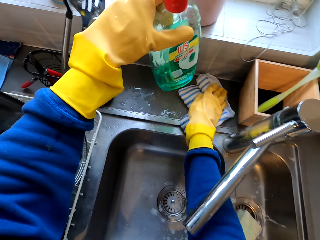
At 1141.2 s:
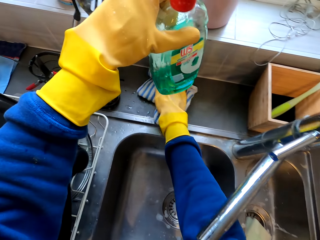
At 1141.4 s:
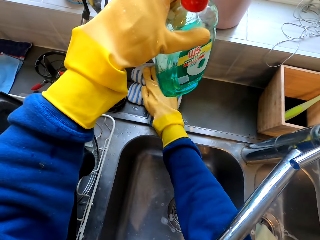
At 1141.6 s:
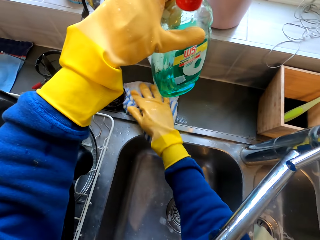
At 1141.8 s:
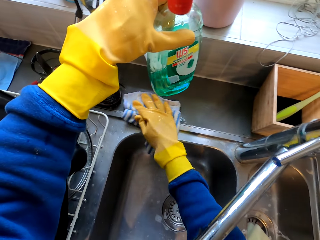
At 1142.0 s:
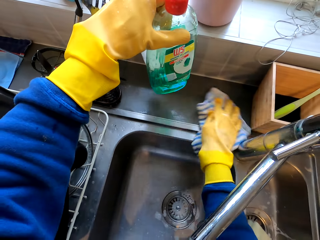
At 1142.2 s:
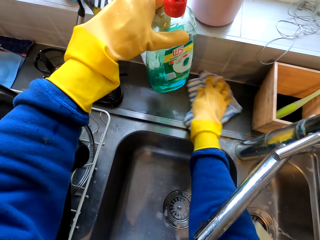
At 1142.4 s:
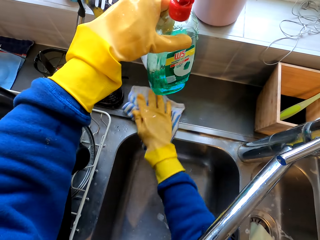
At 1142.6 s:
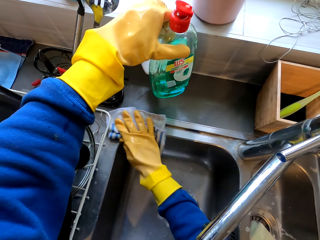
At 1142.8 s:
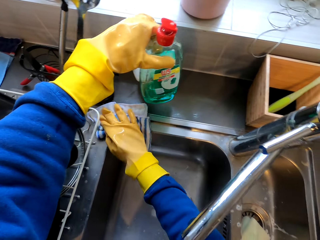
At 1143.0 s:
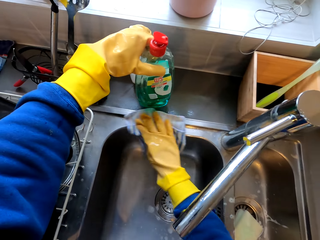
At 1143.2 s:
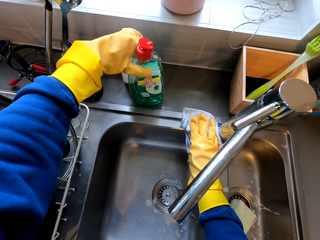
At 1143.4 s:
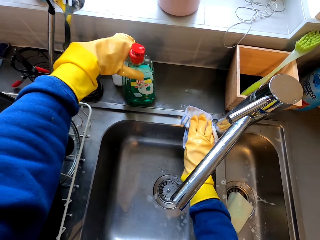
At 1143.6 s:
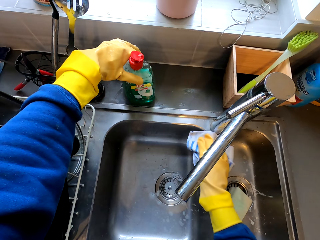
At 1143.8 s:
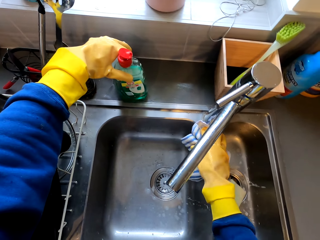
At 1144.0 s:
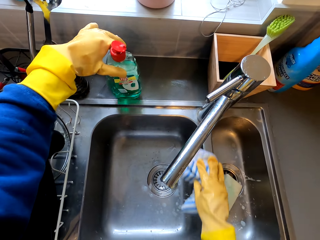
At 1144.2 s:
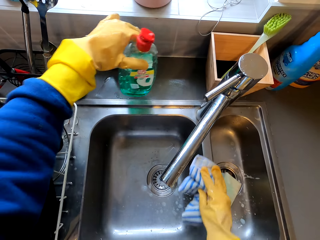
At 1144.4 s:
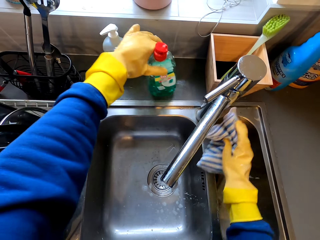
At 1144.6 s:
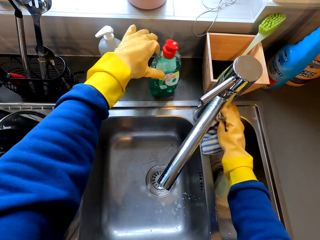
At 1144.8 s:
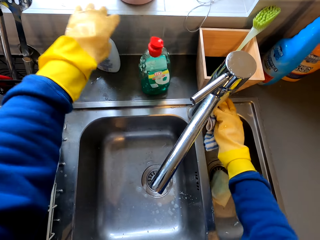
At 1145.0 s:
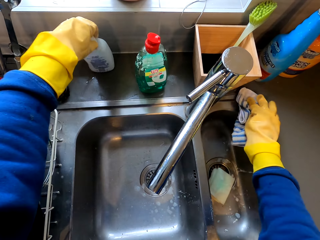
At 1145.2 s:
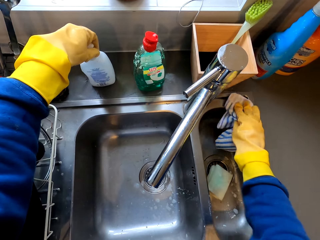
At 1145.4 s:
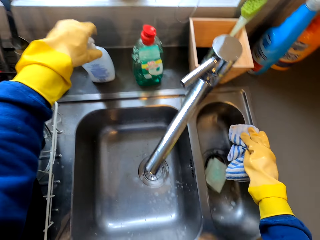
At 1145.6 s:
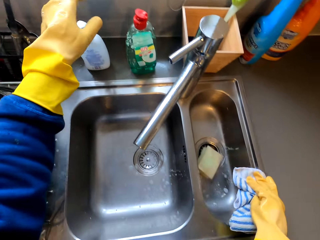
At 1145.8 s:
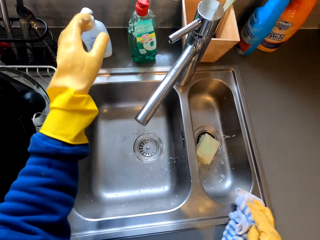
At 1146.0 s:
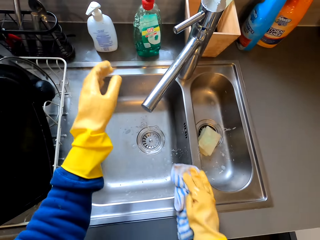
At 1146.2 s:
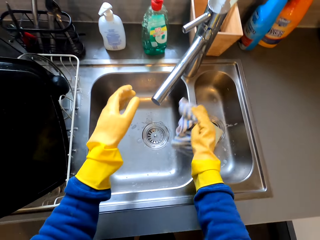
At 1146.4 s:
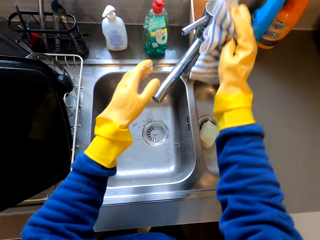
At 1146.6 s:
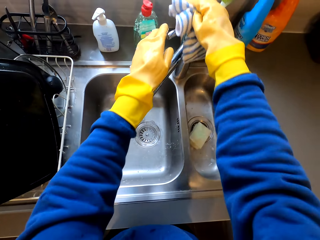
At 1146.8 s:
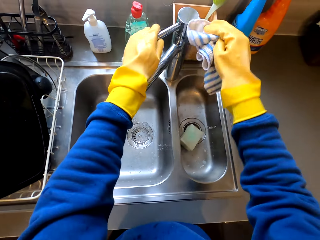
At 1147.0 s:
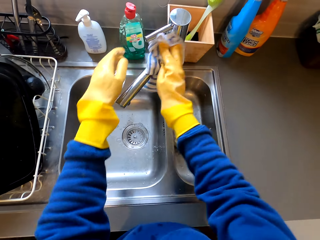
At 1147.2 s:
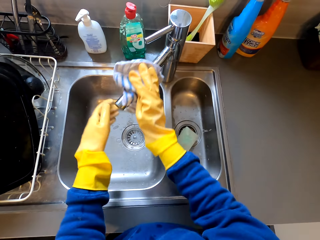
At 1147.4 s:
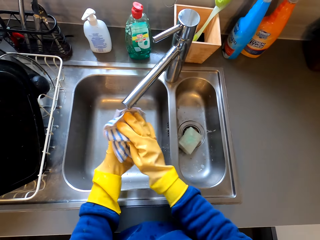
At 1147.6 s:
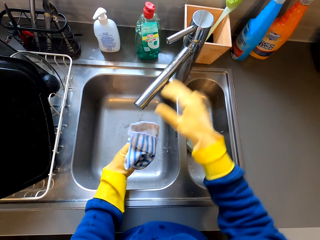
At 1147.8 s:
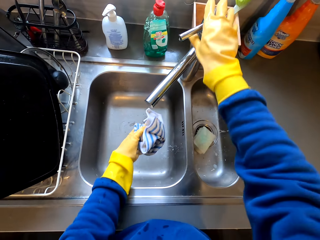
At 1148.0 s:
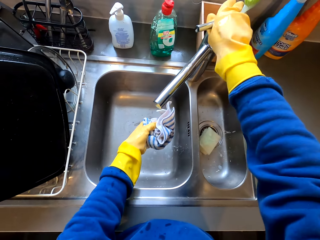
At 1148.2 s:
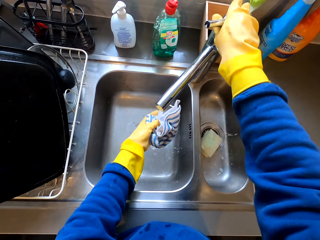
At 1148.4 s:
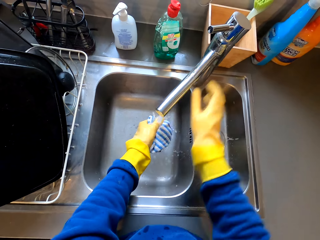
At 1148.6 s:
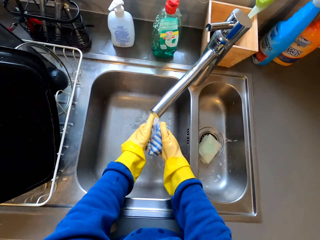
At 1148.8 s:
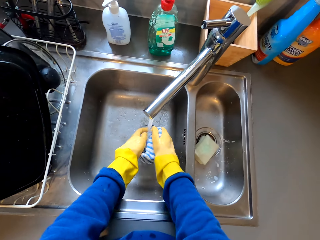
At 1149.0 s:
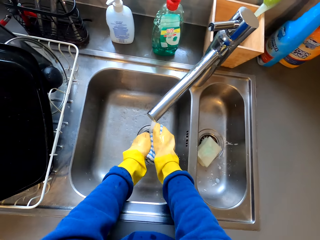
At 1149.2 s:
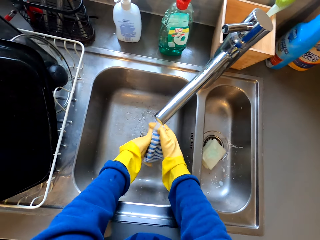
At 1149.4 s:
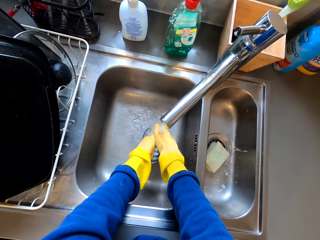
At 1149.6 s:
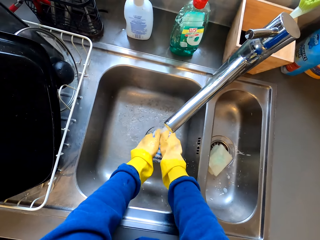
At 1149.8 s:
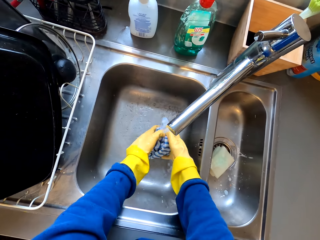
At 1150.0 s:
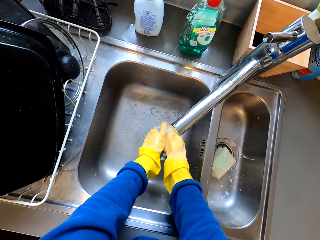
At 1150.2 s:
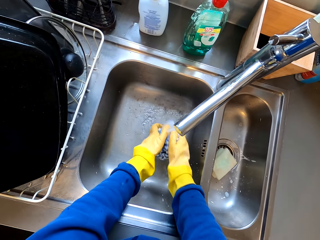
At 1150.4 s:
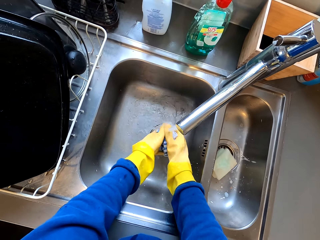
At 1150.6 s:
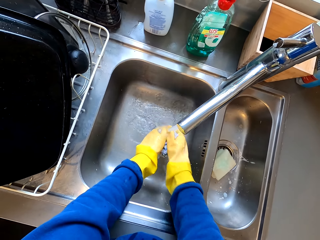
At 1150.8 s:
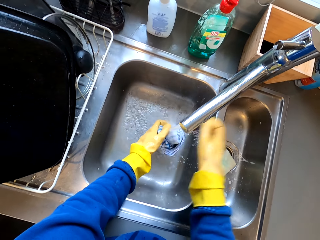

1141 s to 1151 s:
The camera wearer dries the sink area. They wipe a table with a wiping cloth. They put down the liquid soap bottle. They drop the soap. They wipe the table with the wiping cloth. They move the bottle of something. They wipe a tap with the wiping cloth. They turn on the faucet. They rinse the wiping cloth.

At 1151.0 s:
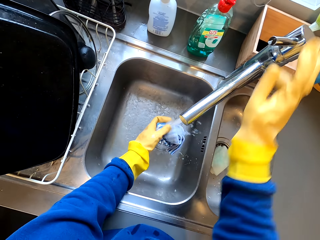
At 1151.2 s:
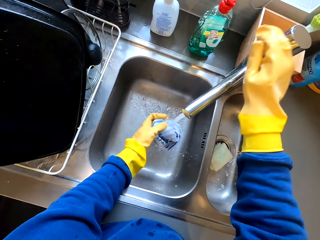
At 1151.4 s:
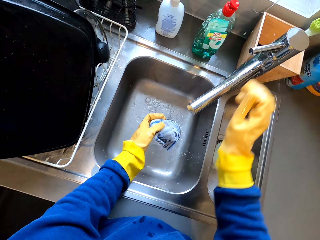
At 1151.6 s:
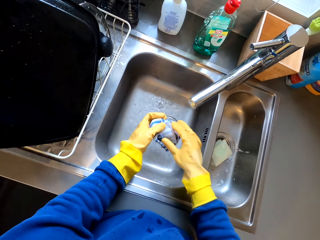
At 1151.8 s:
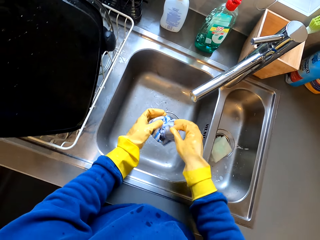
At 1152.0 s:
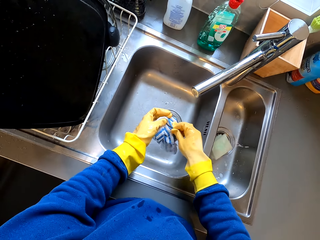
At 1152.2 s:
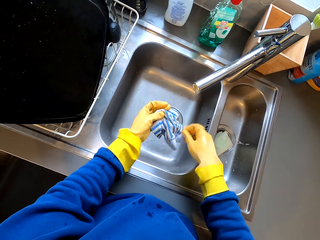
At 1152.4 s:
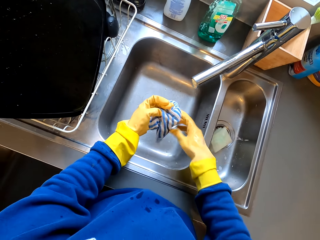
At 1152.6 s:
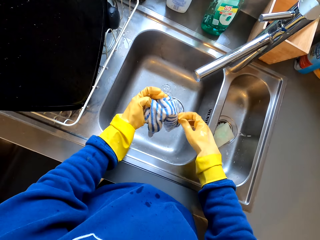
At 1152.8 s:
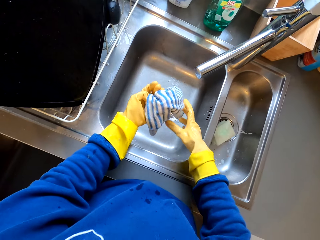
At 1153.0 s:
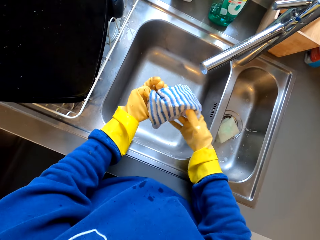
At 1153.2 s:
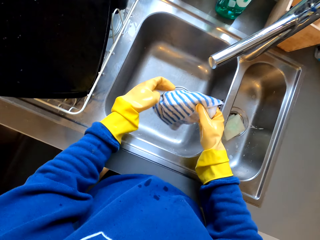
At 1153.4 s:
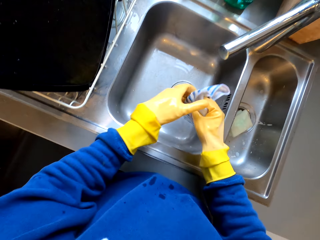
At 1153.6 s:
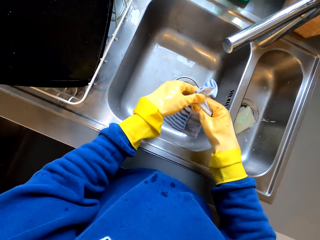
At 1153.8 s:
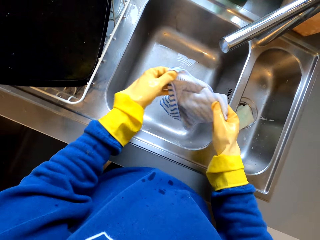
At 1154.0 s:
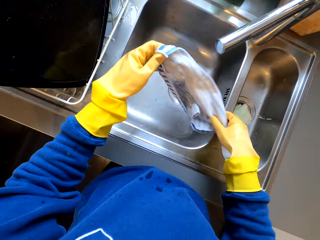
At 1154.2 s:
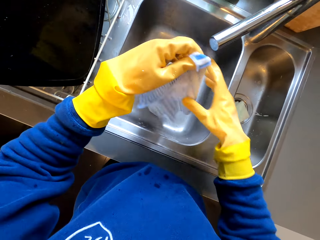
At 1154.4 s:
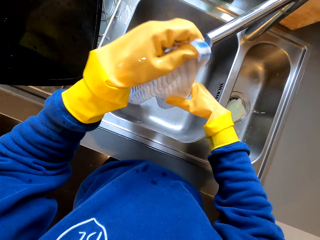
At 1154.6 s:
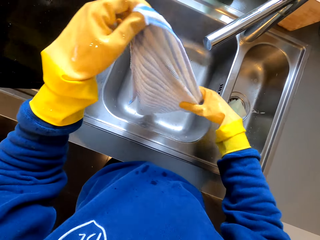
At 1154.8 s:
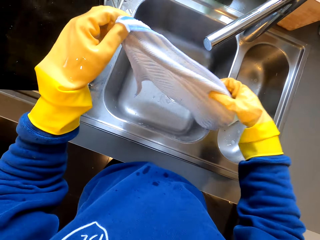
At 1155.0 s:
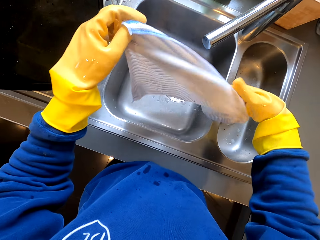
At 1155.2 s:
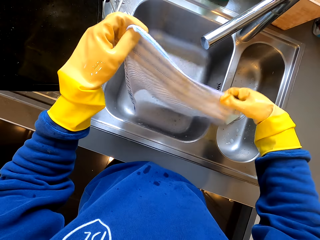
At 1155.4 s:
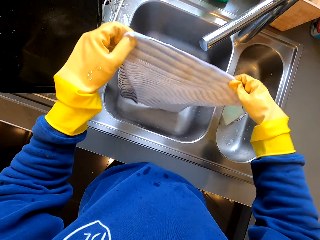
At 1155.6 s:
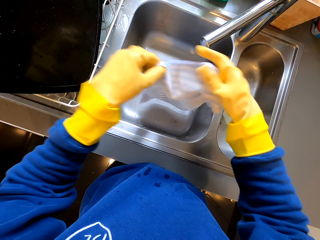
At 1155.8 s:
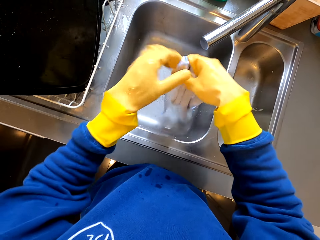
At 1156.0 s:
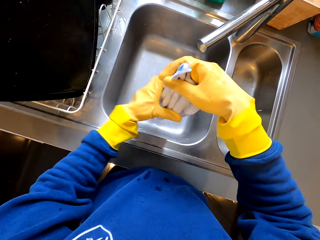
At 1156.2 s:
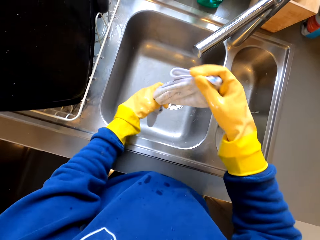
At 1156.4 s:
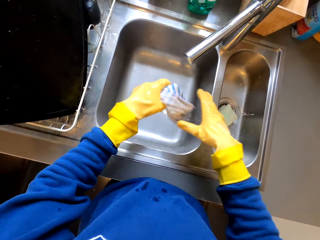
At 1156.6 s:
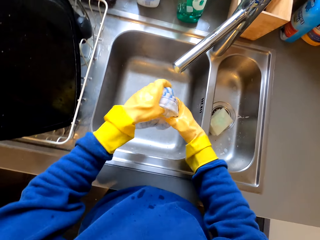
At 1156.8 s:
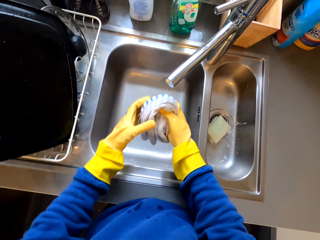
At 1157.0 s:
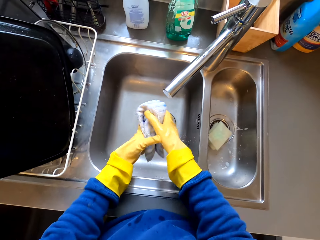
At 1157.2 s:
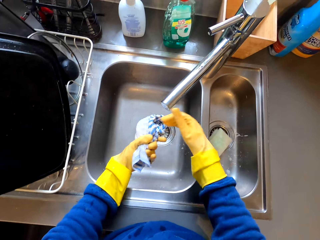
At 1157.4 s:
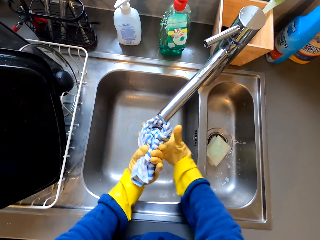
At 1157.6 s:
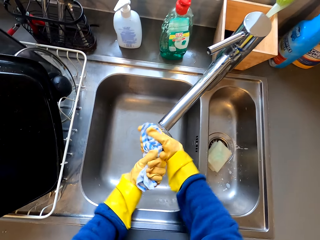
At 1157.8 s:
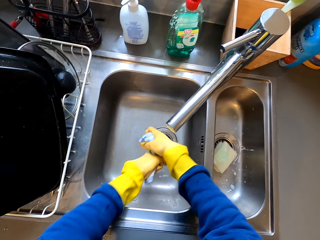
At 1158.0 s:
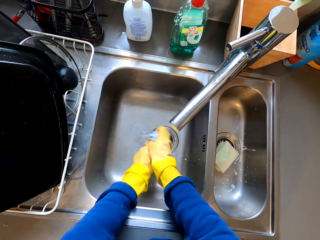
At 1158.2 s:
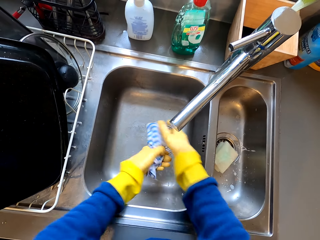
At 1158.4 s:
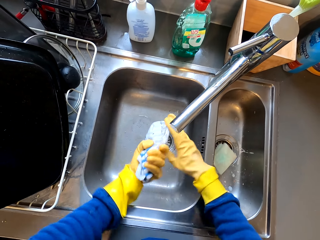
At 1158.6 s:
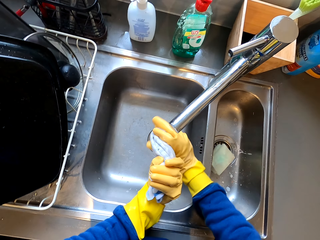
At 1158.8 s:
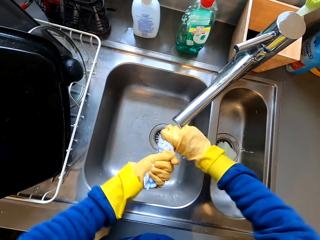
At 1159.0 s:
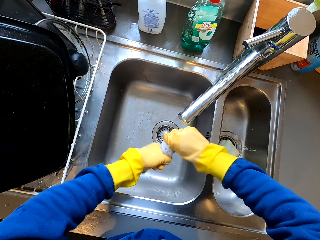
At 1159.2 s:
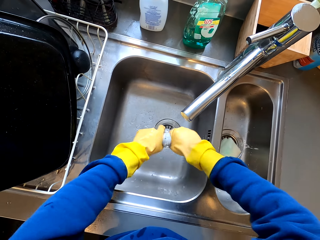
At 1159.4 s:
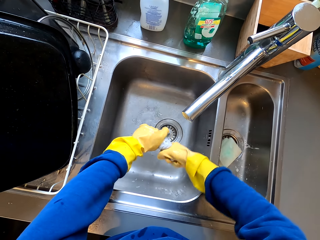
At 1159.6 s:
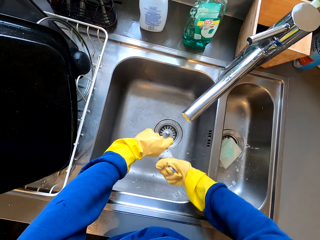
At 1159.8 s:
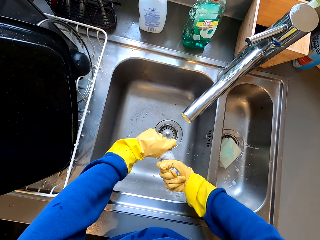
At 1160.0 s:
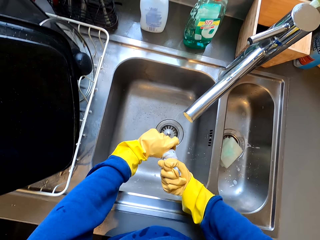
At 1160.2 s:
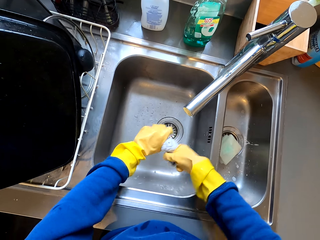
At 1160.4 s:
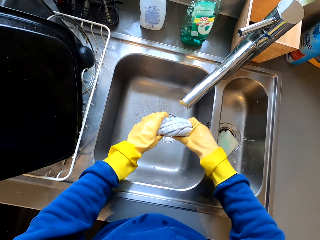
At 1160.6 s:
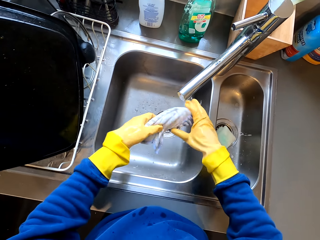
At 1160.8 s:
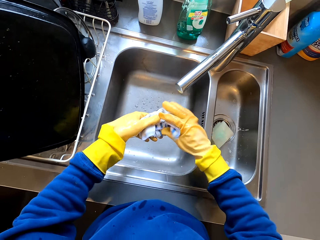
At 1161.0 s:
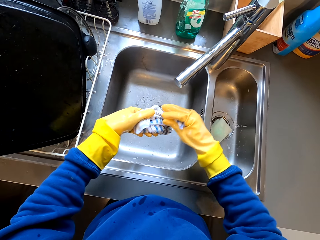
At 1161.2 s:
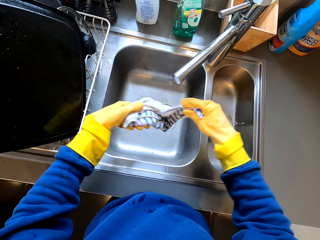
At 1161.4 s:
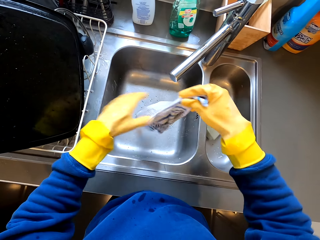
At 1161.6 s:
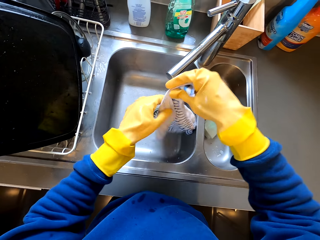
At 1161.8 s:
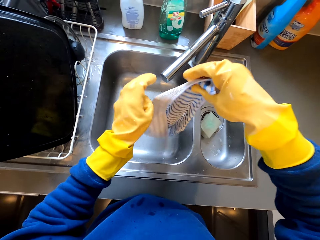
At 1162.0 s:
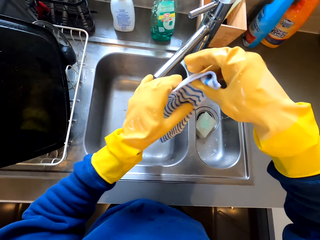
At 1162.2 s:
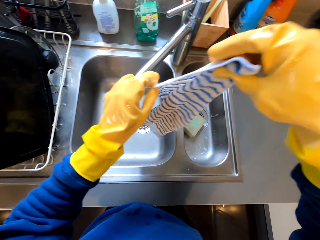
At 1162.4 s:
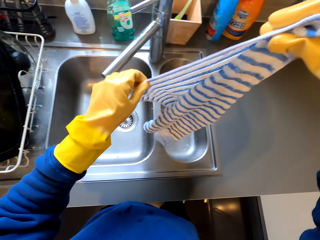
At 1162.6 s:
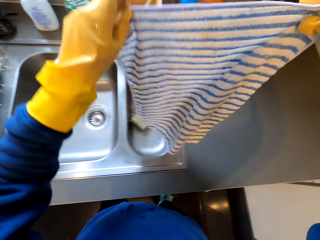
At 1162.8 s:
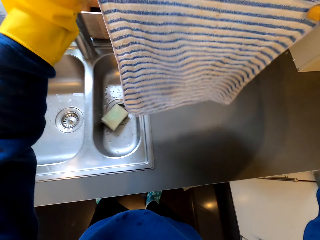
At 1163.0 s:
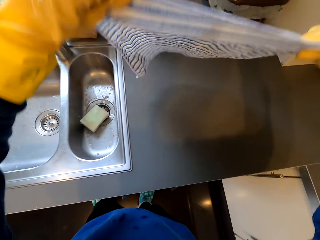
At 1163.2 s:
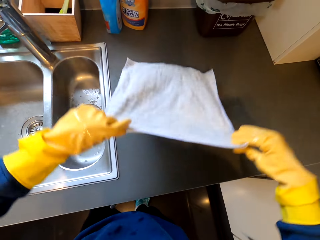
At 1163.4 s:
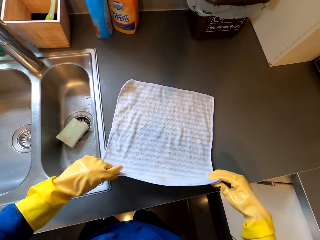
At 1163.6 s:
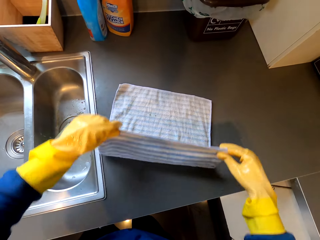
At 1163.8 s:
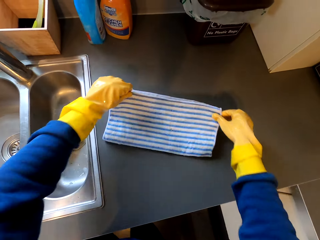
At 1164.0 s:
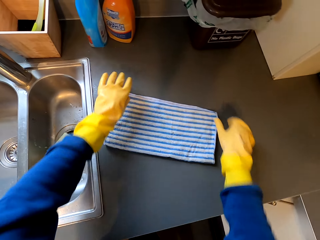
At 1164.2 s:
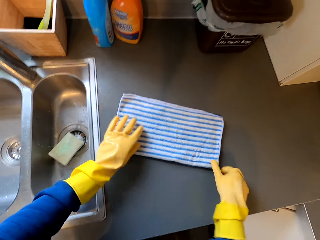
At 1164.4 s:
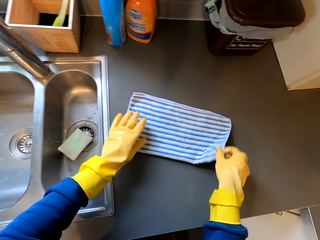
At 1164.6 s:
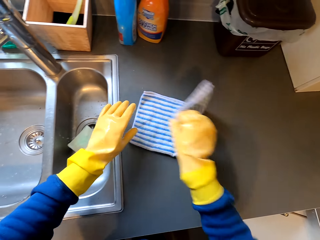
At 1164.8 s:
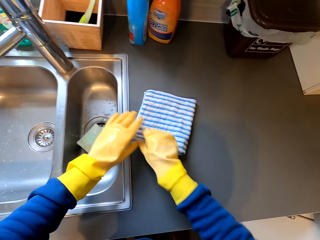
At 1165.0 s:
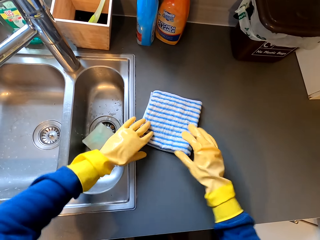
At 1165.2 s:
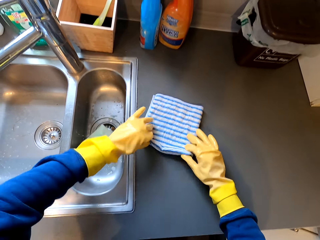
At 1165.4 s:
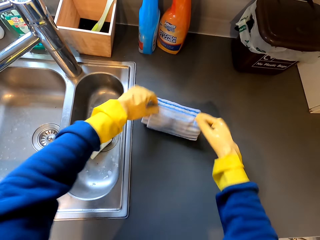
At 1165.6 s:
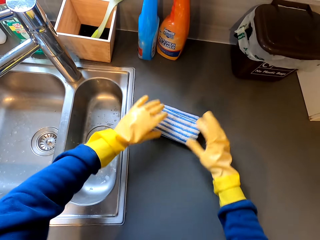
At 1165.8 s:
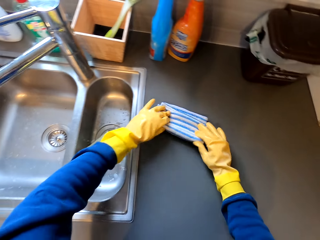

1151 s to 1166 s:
The camera wearer turns off the faucet. They unfold a wiping cloth with hands. They squeeze the wiping cloth. They hold the wiping cloth with hands. They fold the wiping cloth.
